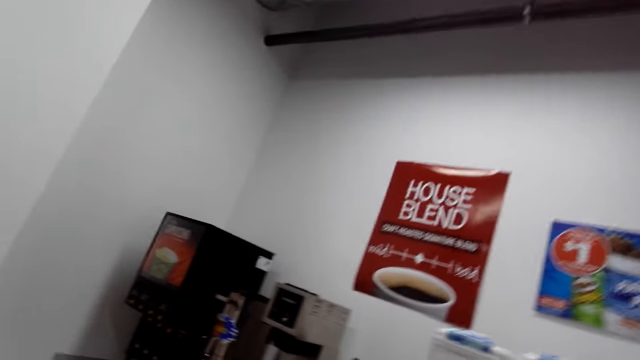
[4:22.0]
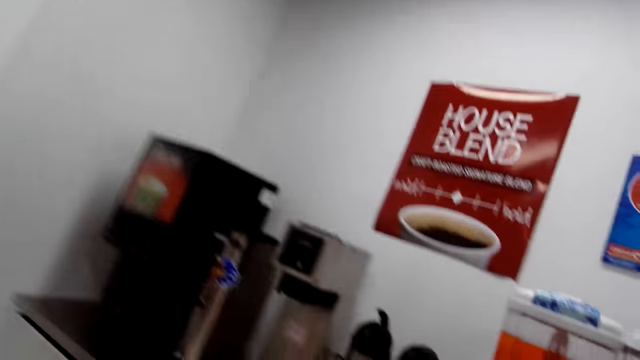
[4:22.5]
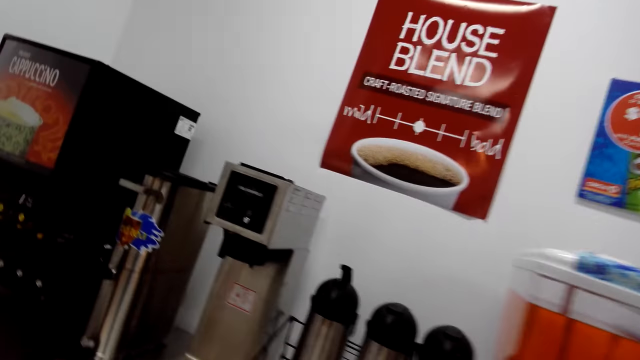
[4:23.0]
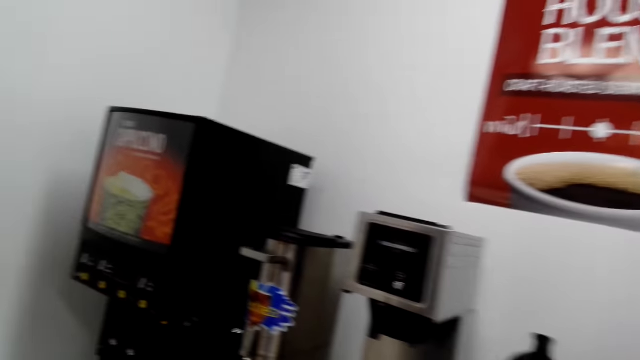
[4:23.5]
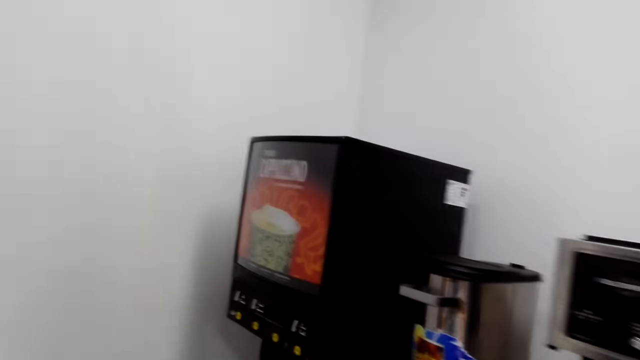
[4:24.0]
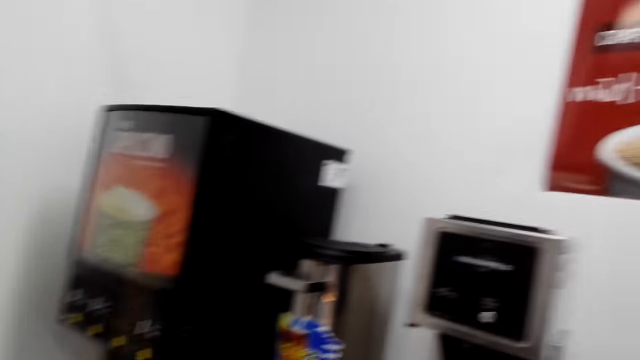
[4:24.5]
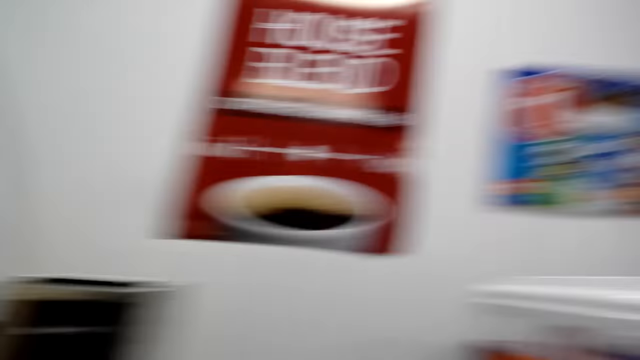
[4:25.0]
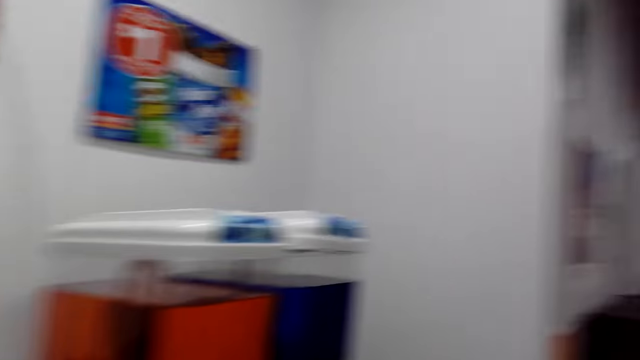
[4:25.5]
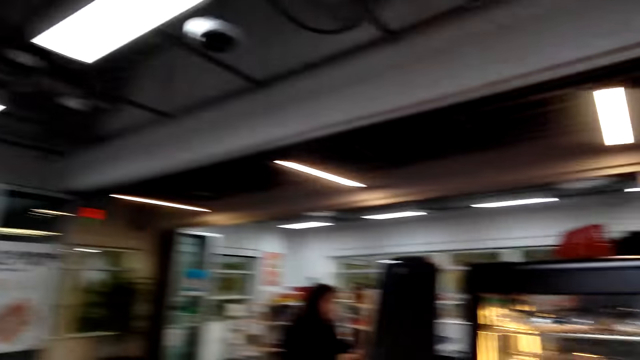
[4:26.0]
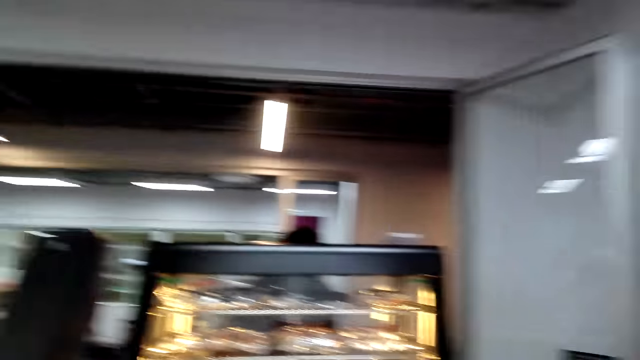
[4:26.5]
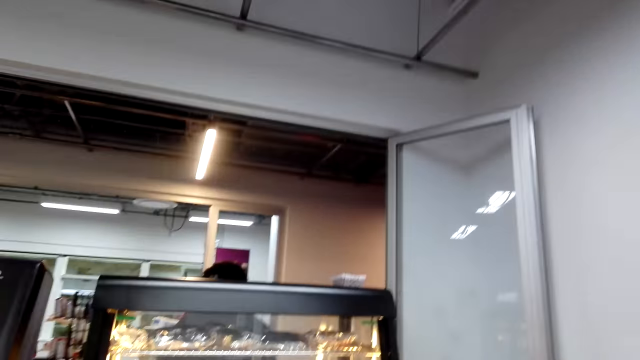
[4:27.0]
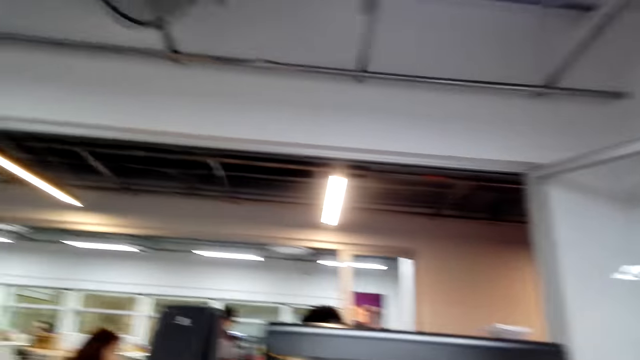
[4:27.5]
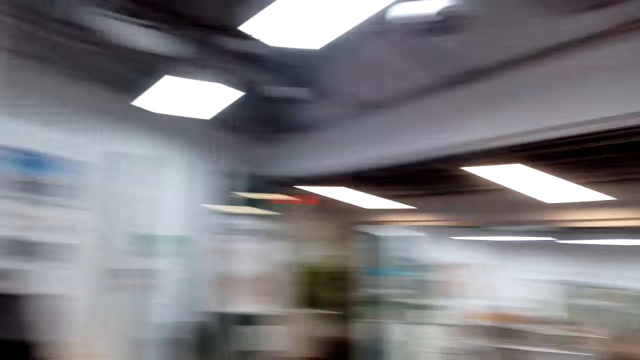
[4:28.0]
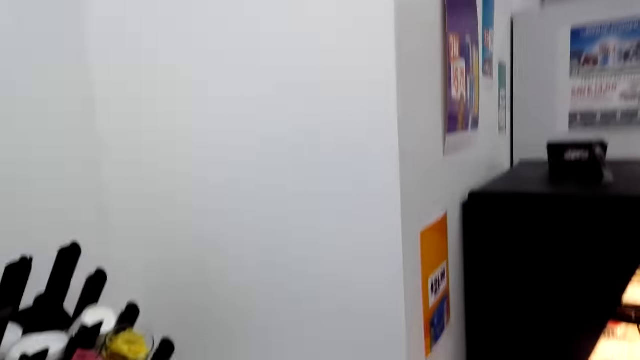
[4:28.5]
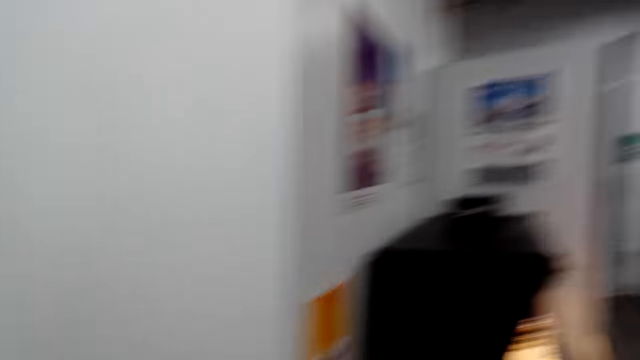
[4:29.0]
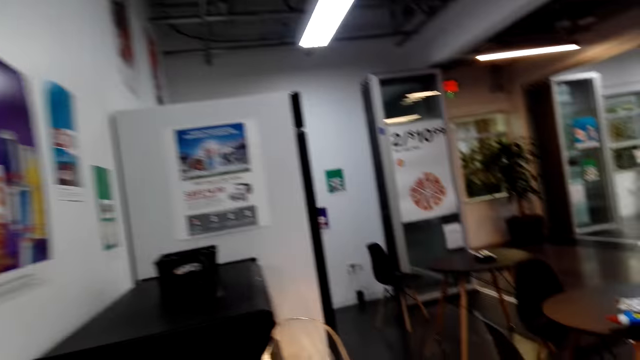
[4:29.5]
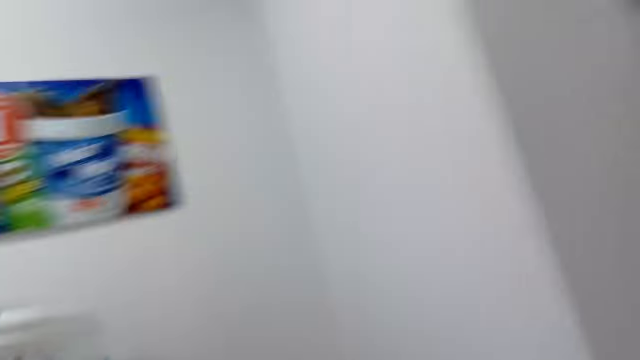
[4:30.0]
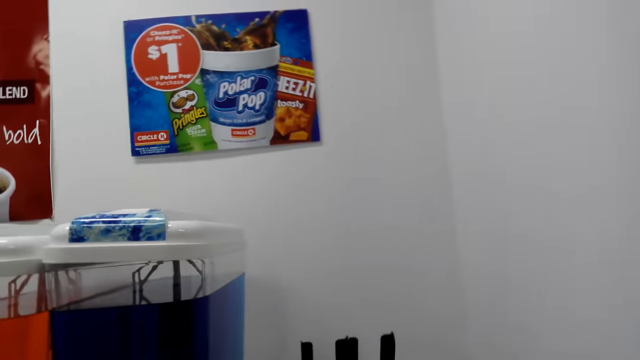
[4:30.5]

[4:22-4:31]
The camera wearer walks around.

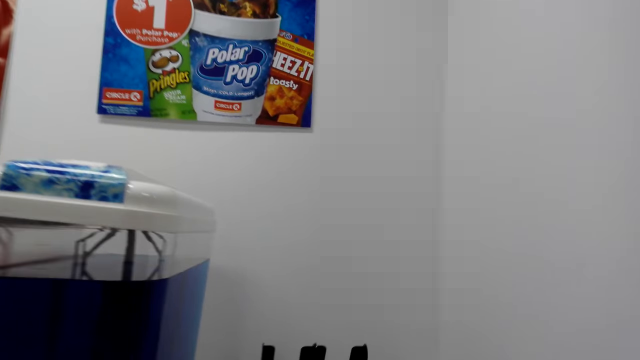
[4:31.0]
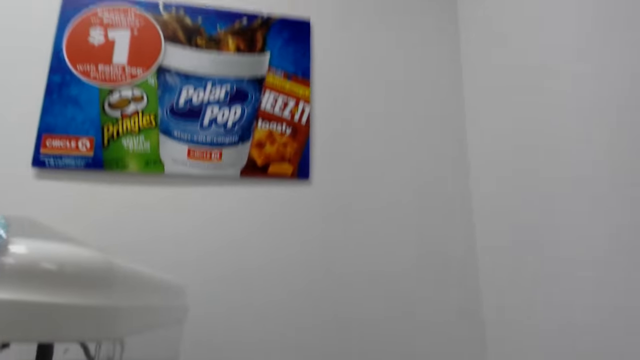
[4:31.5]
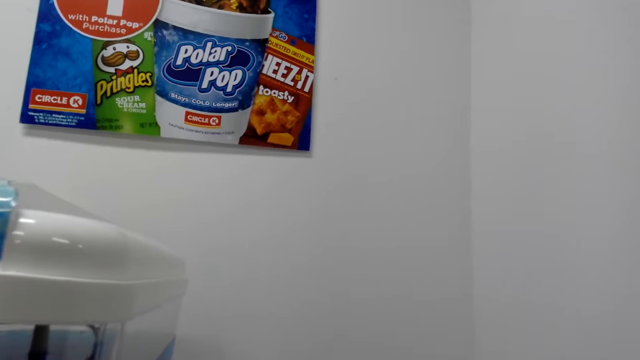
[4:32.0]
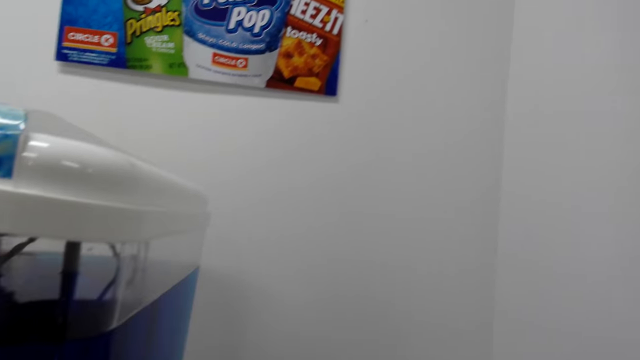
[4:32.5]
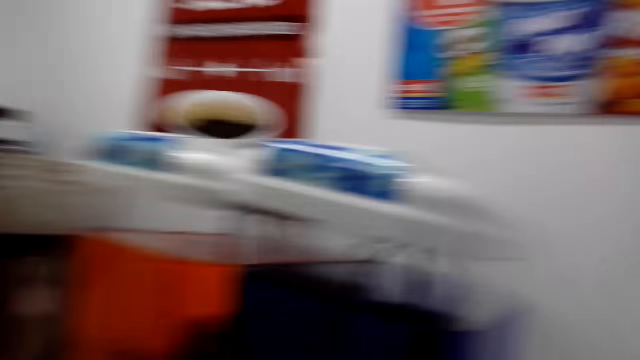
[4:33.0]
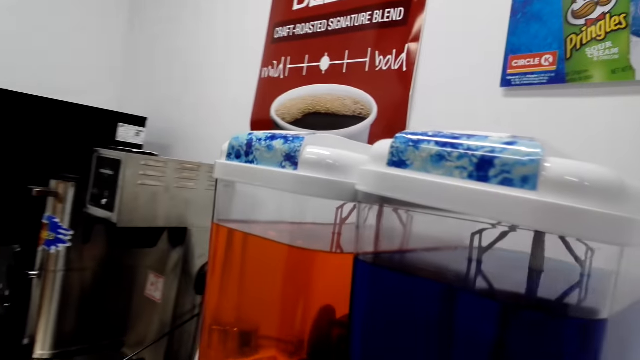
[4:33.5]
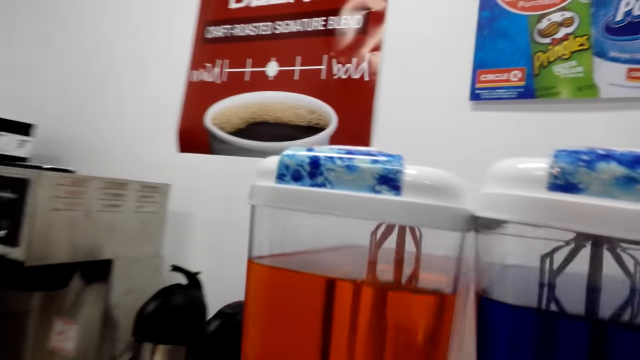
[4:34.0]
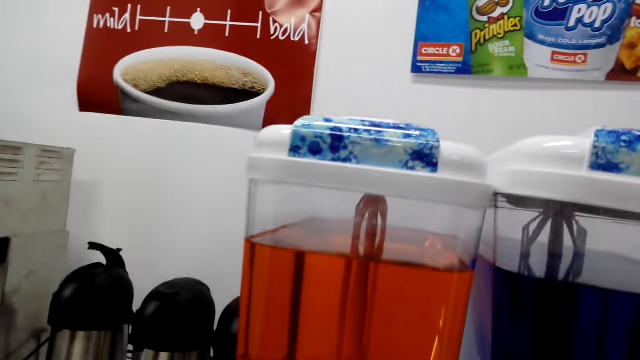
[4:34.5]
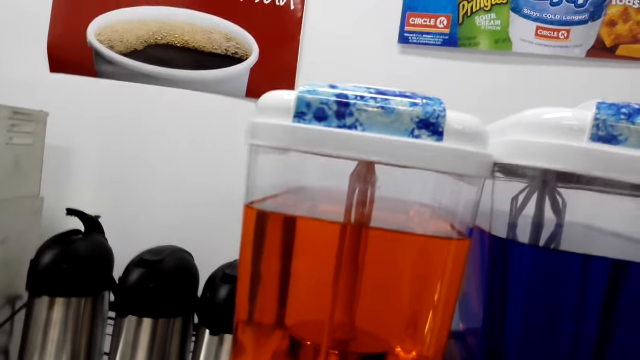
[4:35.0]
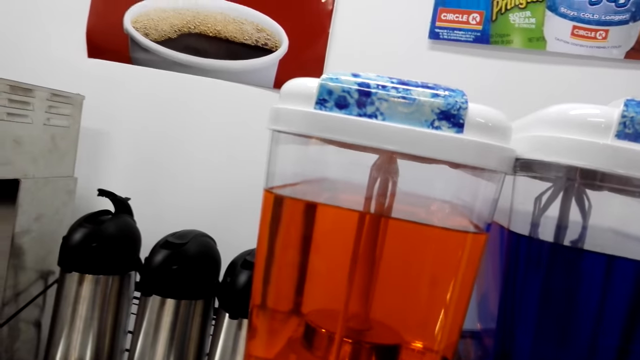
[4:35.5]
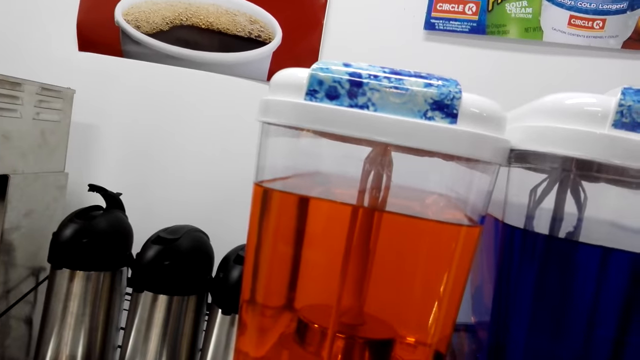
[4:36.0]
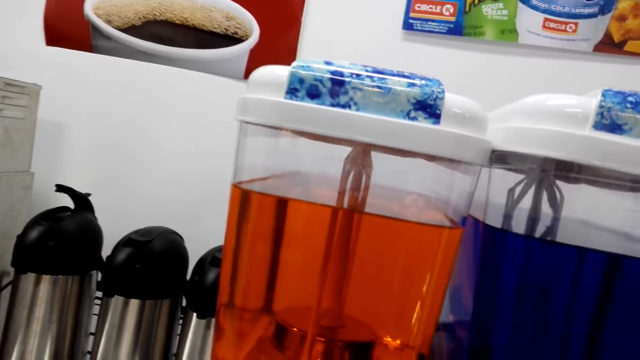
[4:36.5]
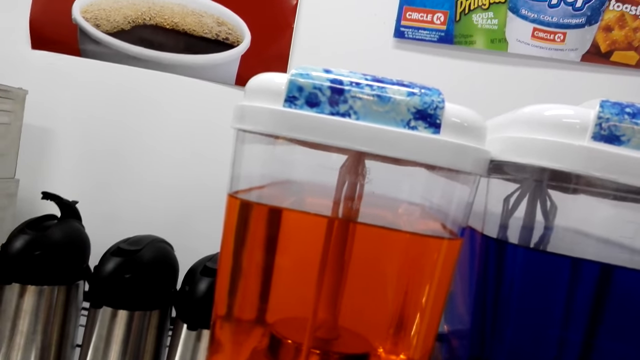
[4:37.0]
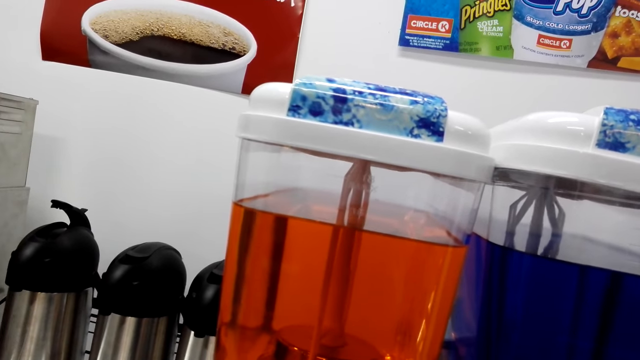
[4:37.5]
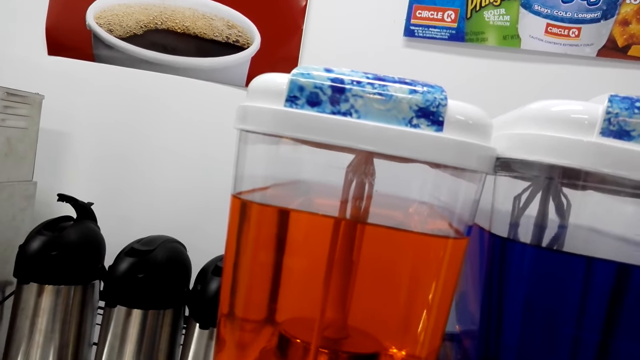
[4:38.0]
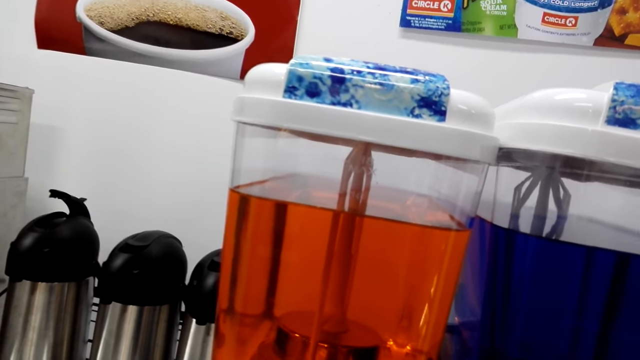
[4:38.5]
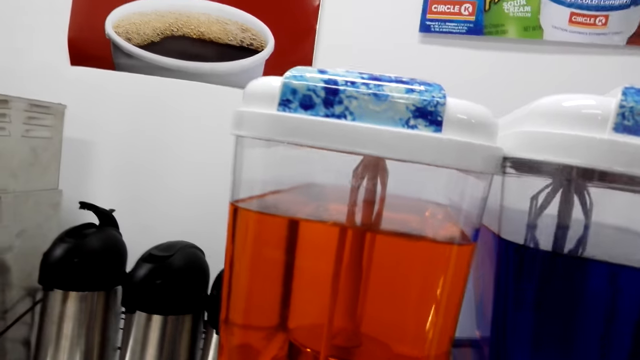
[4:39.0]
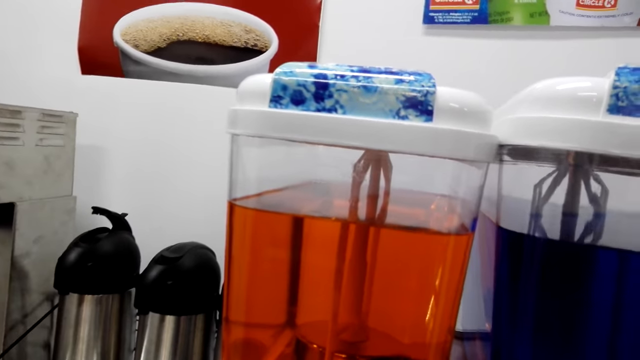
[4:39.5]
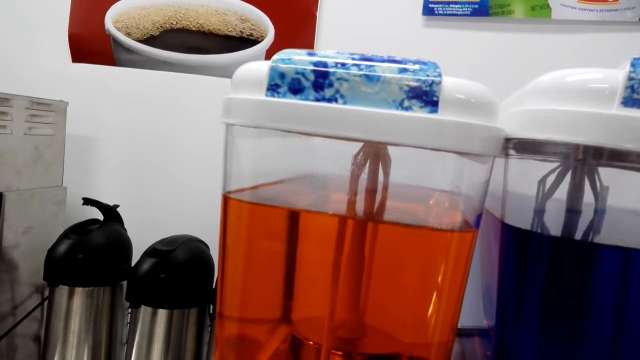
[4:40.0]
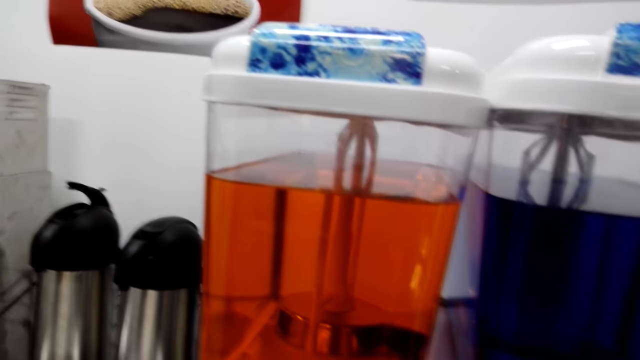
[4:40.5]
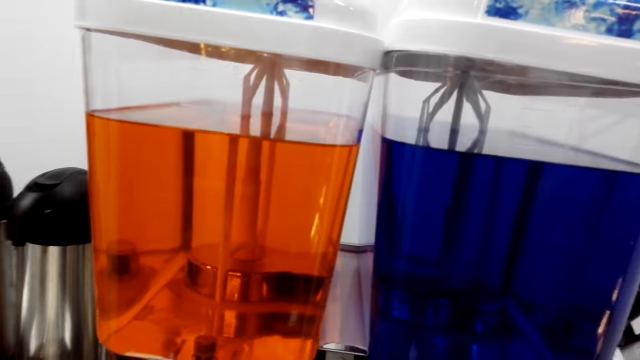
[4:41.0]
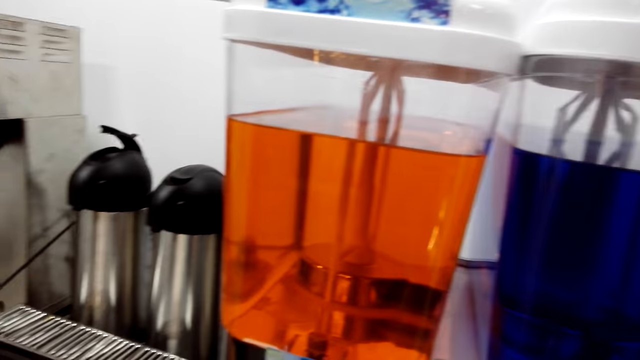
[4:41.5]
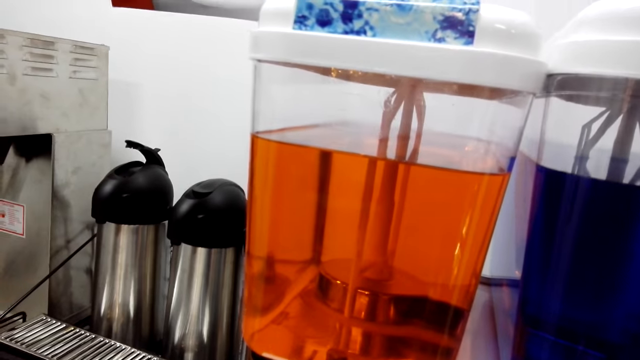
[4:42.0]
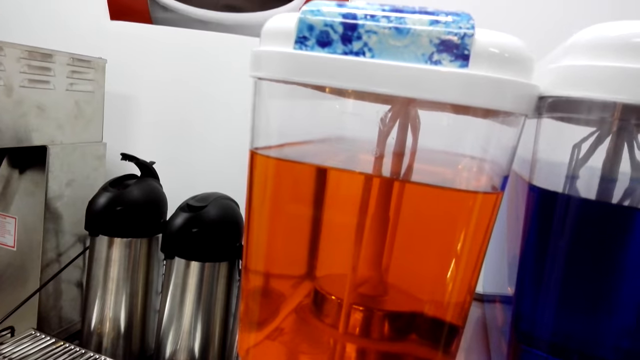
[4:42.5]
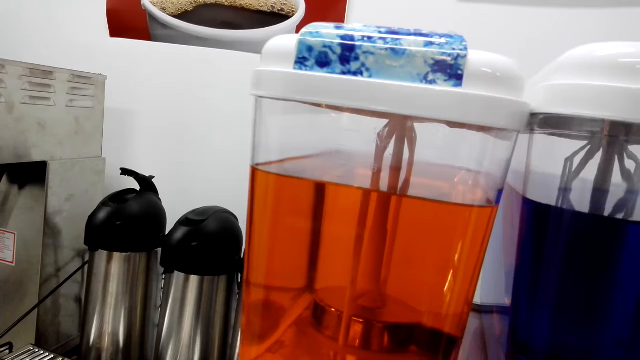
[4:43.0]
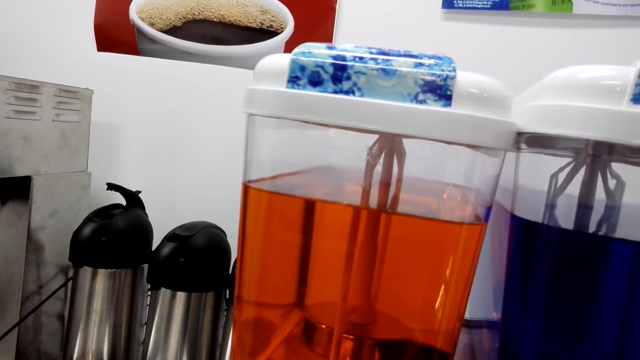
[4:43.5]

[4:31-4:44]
The camera wearer stands beside the dispenser. They walk around the dispenser. They stand beside the dispenser. They pour smoothie in the cup.
